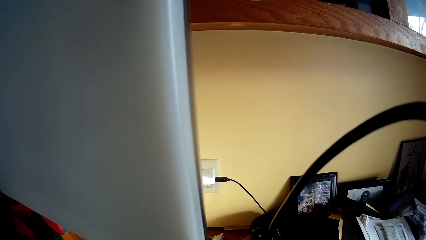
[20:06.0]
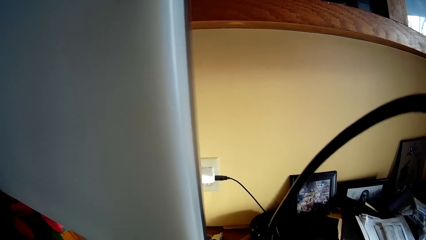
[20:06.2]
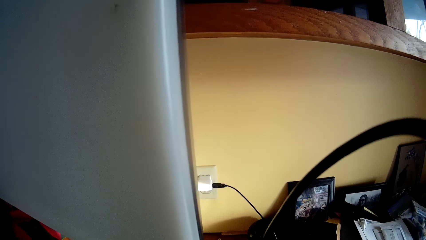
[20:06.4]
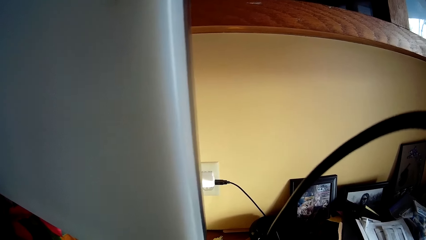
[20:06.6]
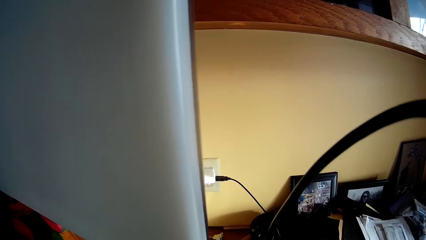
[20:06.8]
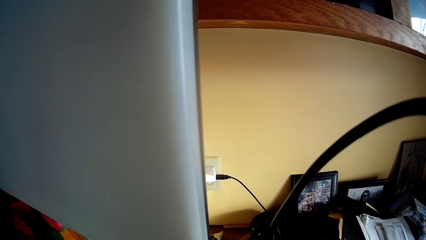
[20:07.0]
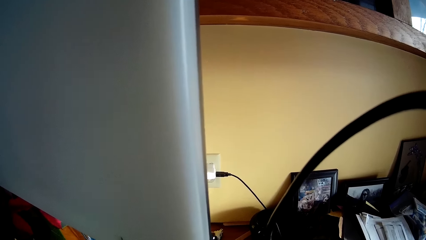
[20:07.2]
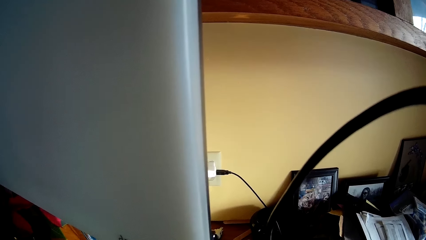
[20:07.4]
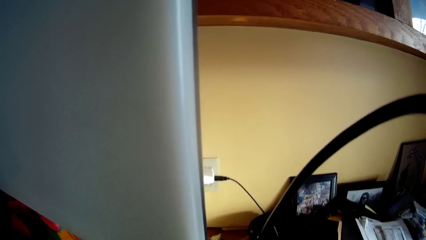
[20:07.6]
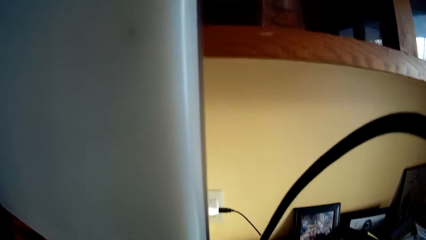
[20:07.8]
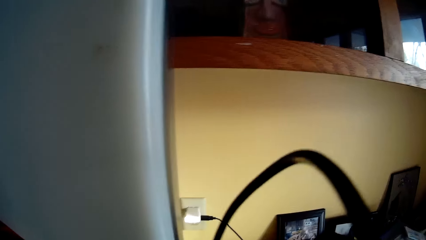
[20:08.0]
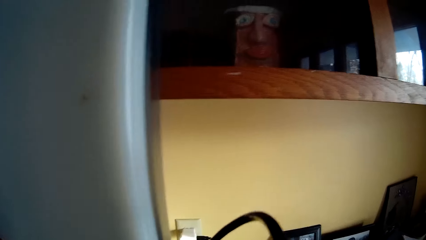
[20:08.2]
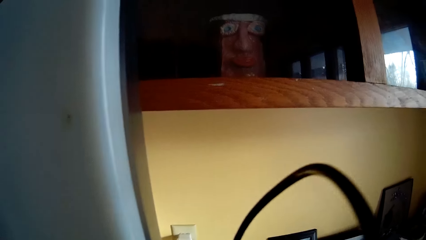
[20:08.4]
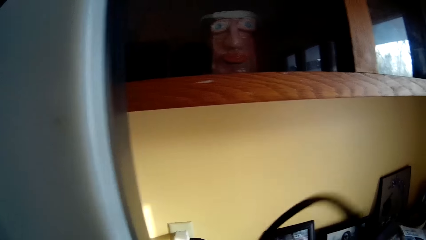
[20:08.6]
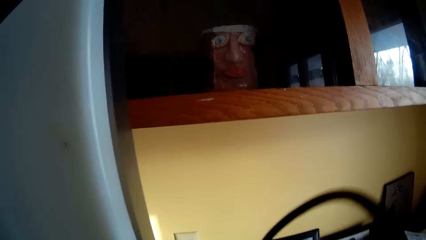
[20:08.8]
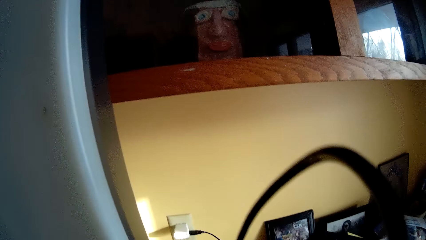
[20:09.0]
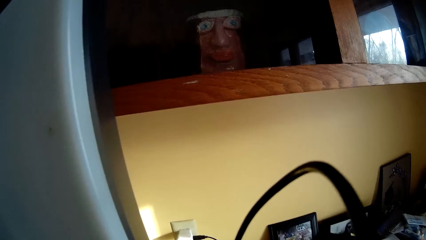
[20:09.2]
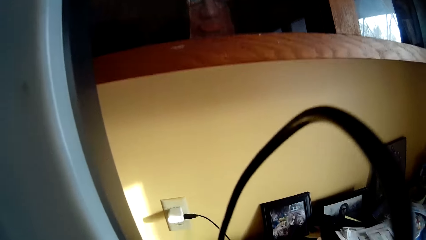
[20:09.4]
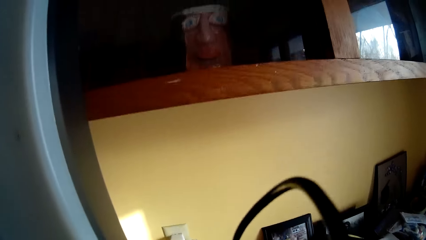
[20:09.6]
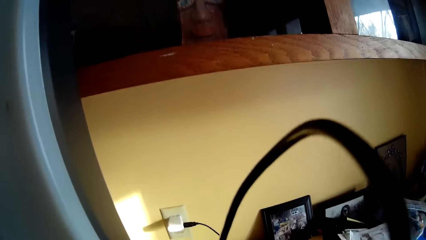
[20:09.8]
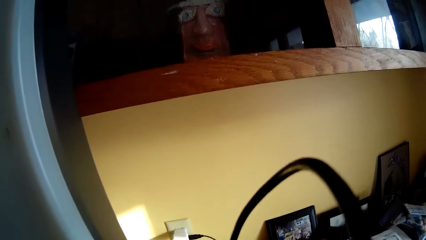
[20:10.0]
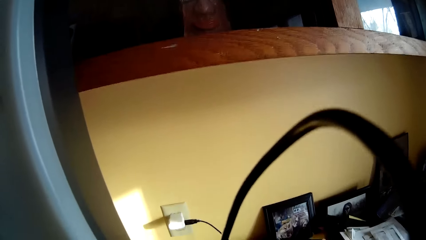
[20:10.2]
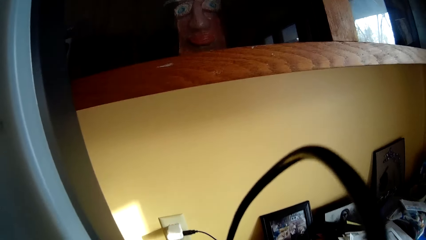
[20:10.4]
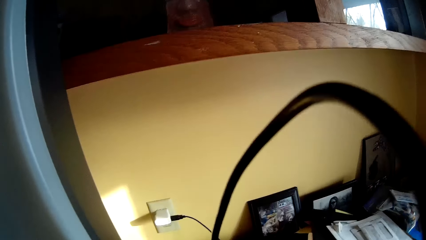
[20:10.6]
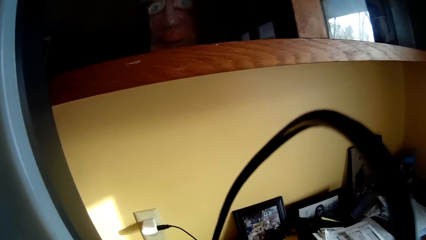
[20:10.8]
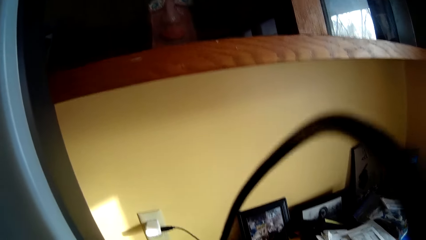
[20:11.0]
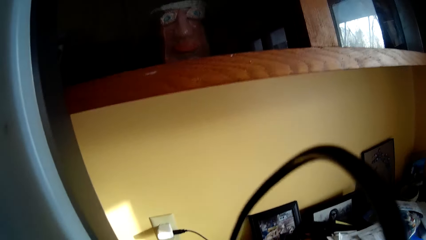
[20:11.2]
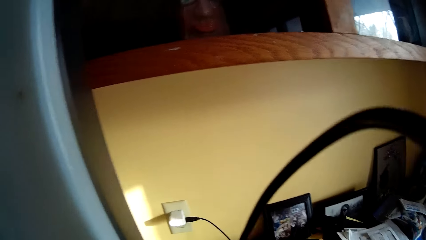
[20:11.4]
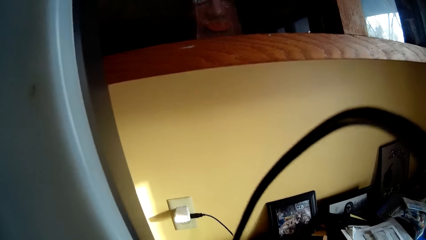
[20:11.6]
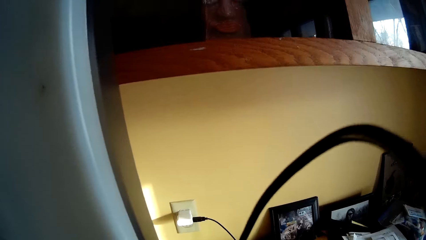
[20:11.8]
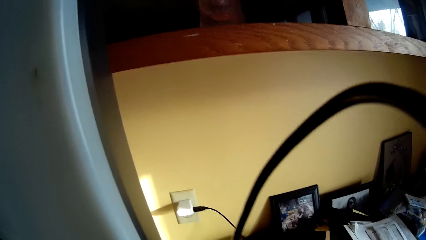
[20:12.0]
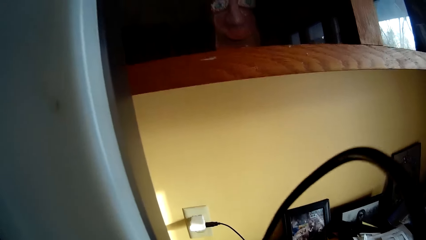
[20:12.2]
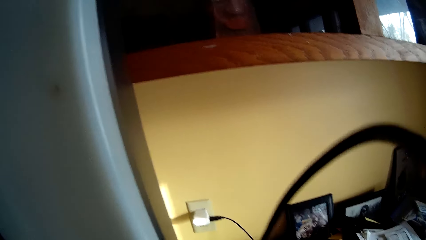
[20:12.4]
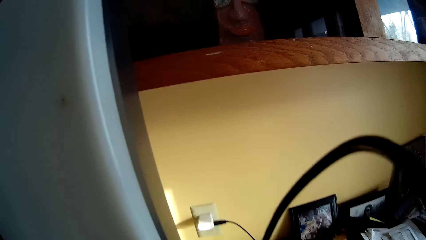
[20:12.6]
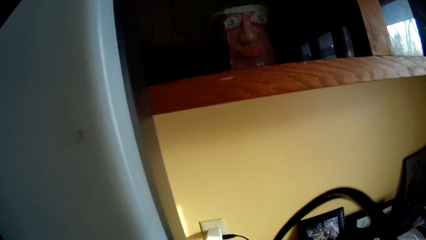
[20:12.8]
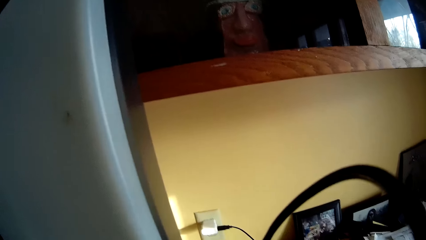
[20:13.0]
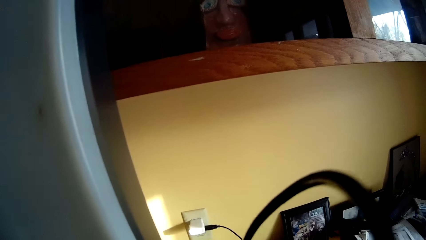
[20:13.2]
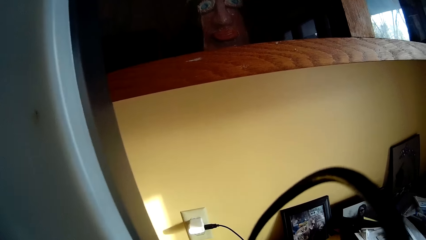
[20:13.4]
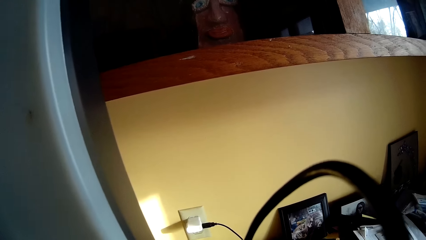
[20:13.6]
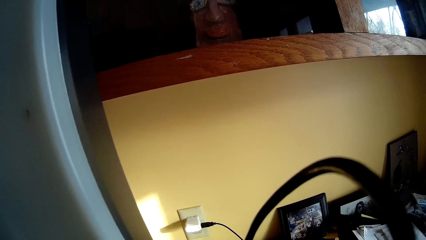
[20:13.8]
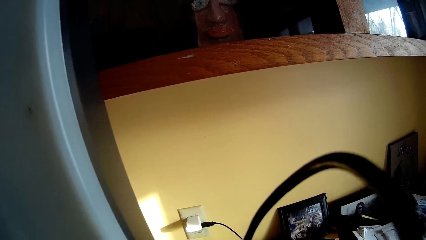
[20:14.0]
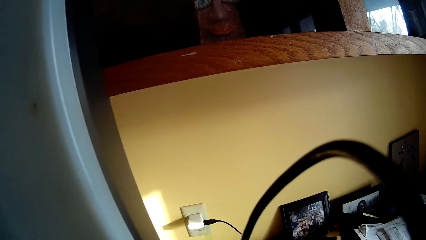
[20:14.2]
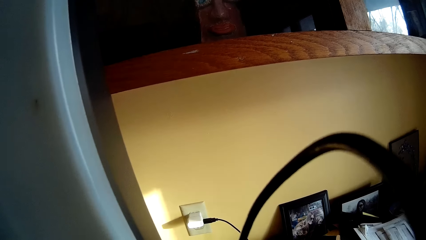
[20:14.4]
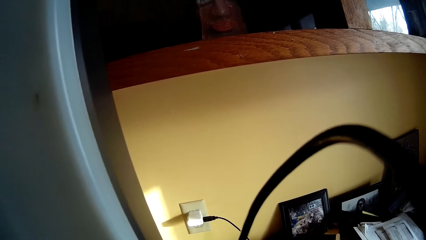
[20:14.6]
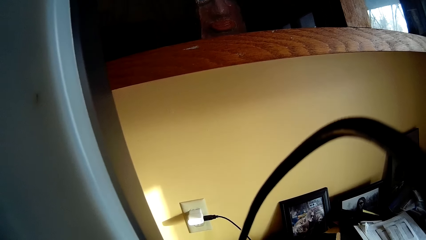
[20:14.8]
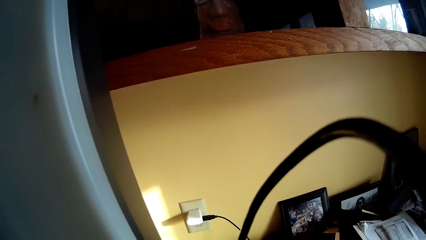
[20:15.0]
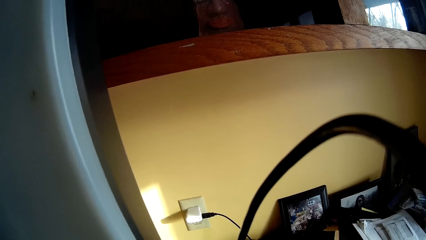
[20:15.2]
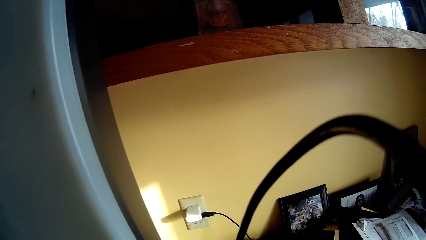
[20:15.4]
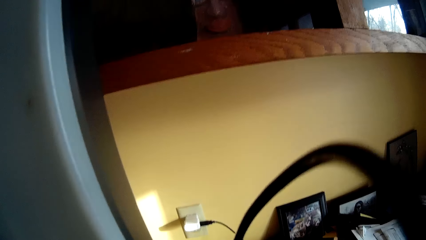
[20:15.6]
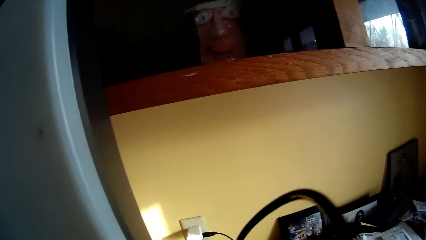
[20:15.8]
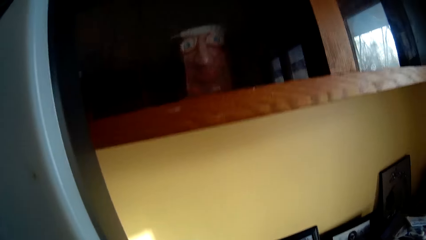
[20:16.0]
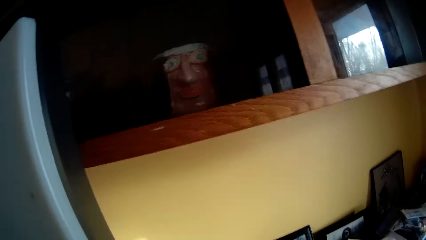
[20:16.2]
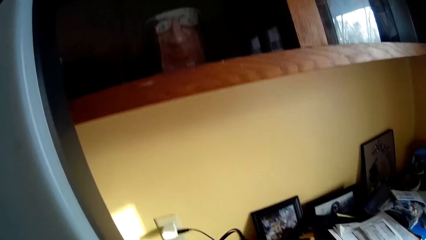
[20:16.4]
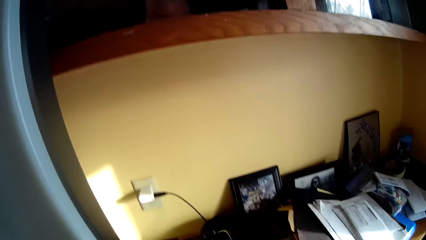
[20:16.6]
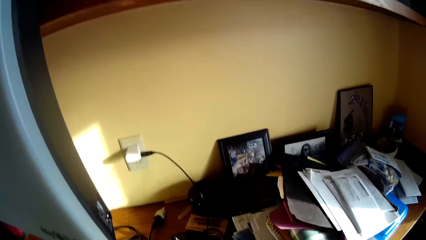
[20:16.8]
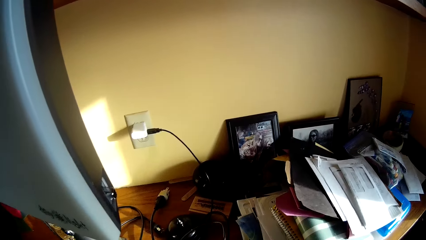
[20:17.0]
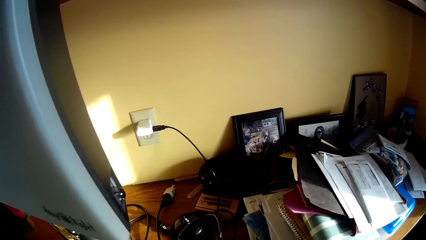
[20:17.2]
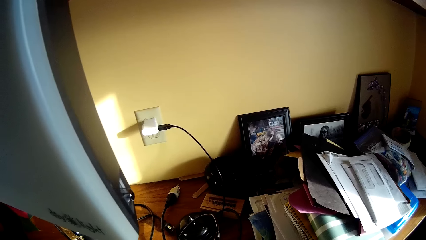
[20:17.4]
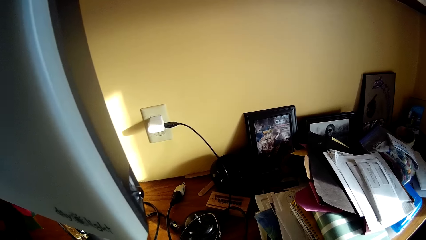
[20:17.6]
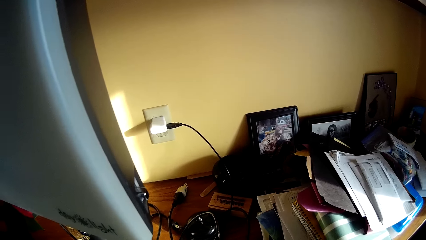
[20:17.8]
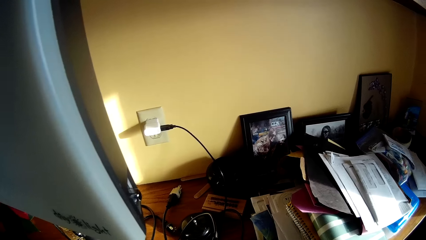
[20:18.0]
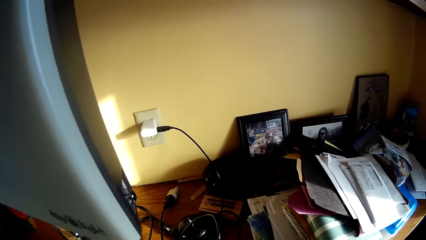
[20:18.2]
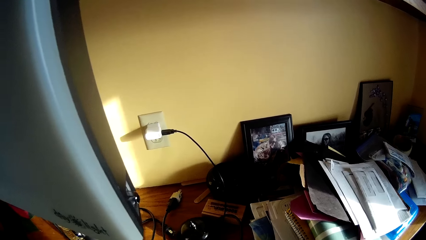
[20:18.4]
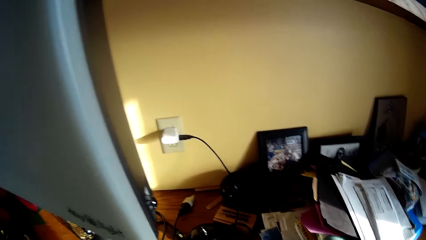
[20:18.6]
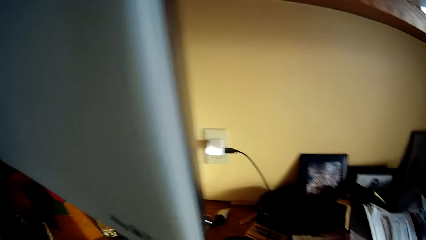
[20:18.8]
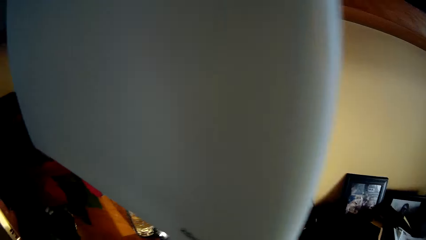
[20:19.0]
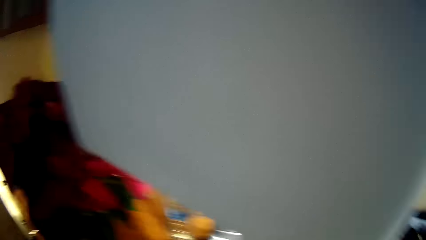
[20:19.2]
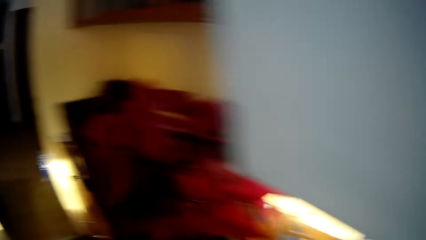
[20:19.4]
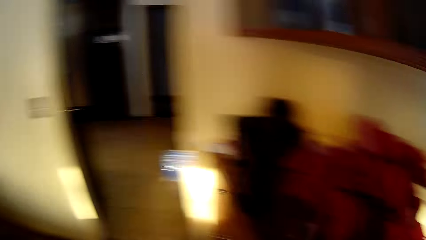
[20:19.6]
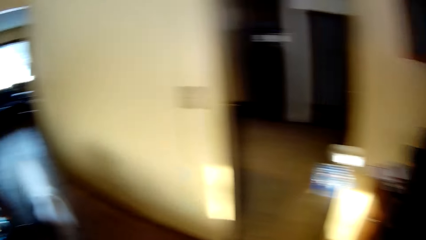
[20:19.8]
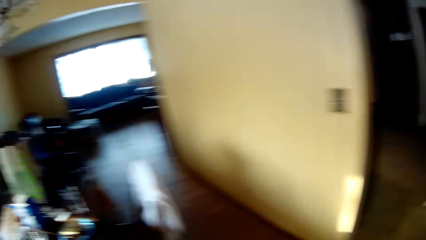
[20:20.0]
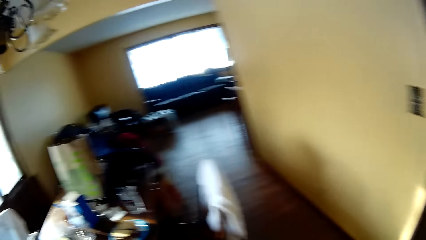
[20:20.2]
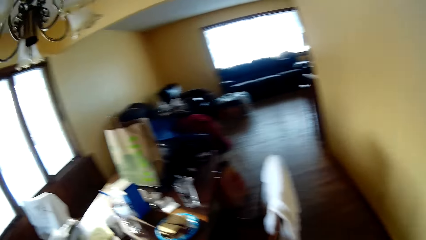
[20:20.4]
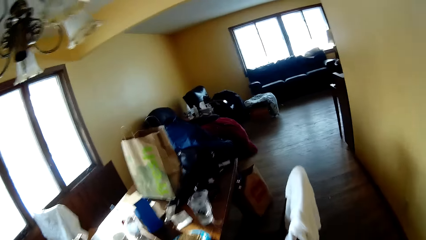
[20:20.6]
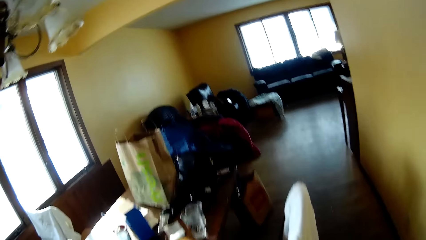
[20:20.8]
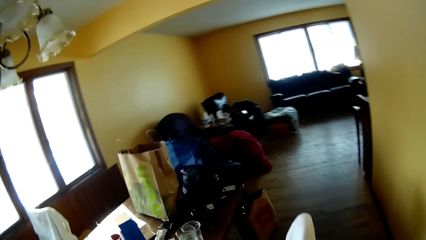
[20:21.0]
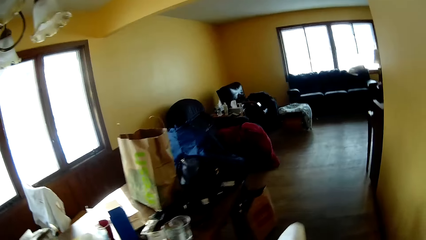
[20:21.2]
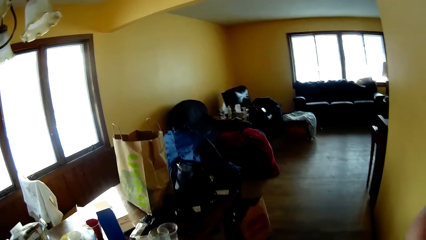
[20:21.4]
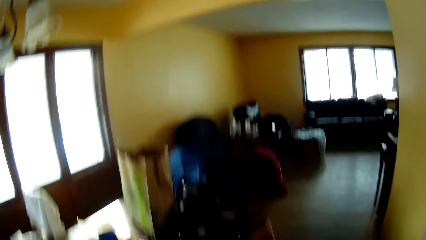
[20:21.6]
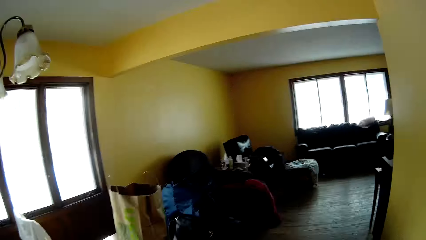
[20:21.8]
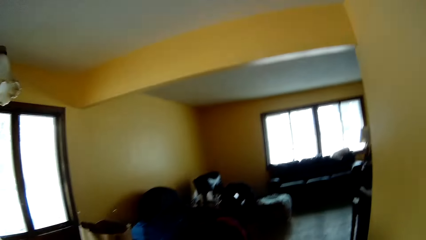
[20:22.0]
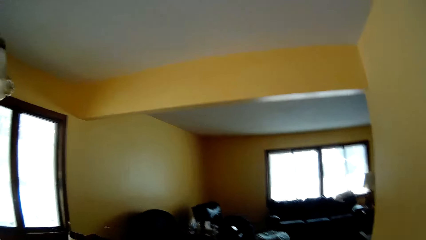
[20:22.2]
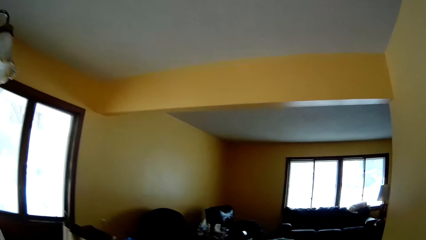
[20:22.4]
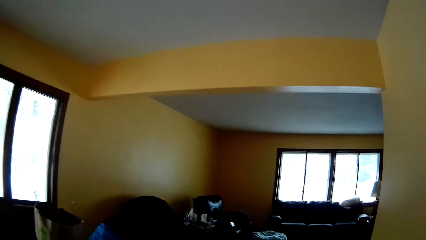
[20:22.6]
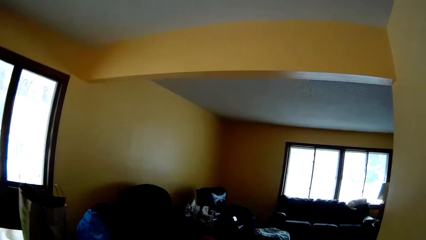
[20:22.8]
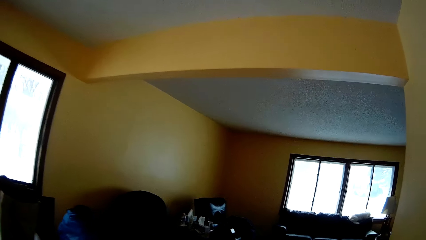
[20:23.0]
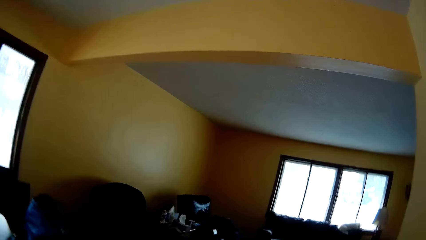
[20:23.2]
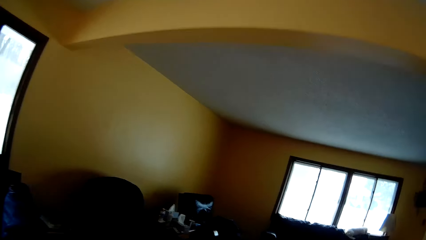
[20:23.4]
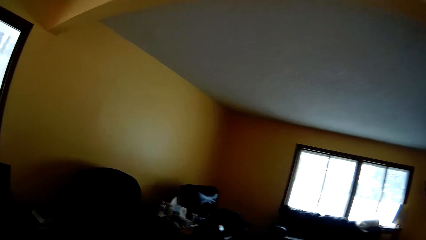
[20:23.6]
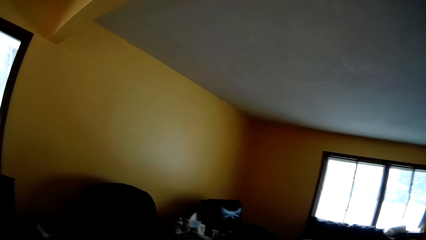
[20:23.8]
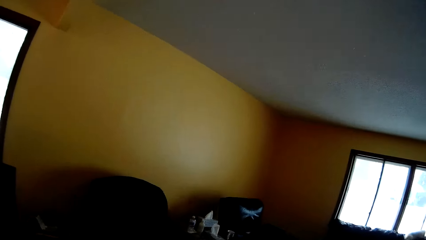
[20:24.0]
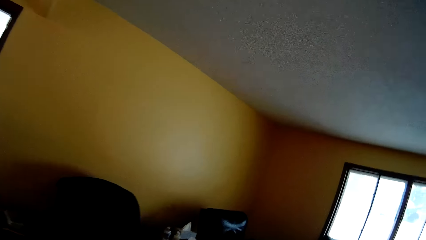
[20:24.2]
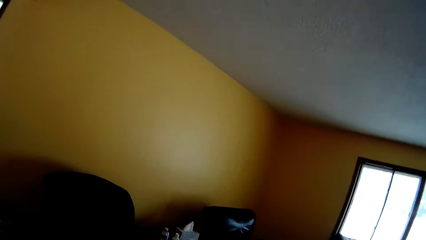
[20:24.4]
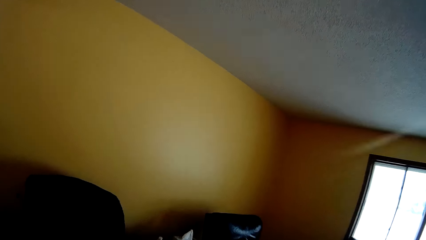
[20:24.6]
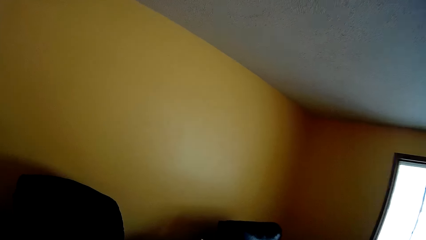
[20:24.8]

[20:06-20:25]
The camera wearer shakes her phone. She walks around the house. She walks towards a chair.
